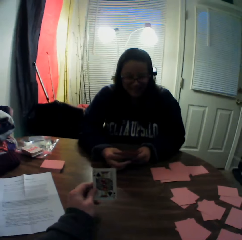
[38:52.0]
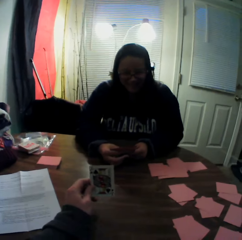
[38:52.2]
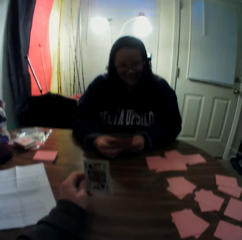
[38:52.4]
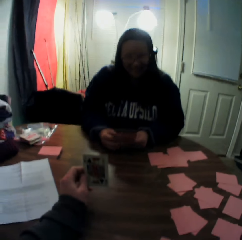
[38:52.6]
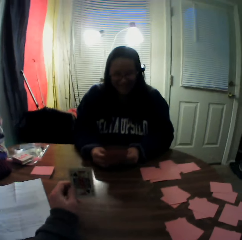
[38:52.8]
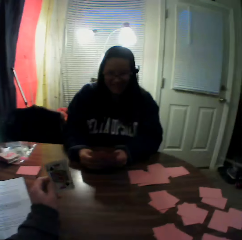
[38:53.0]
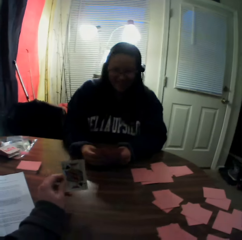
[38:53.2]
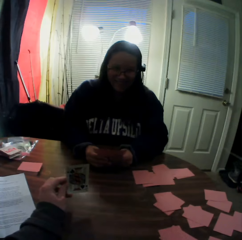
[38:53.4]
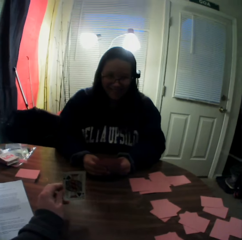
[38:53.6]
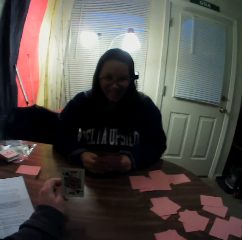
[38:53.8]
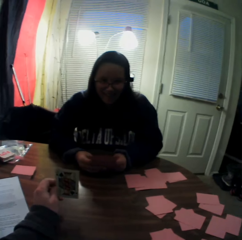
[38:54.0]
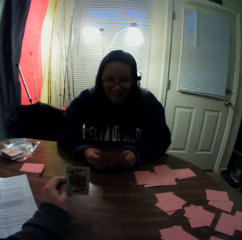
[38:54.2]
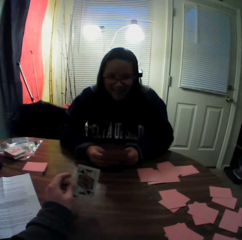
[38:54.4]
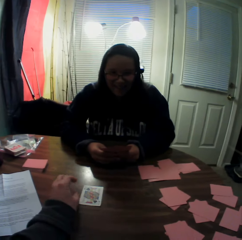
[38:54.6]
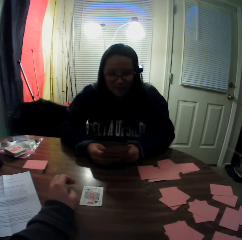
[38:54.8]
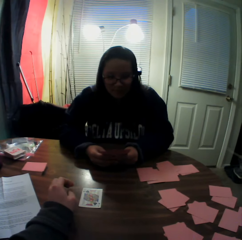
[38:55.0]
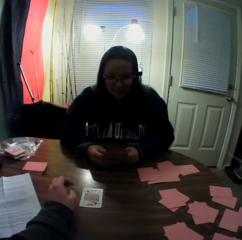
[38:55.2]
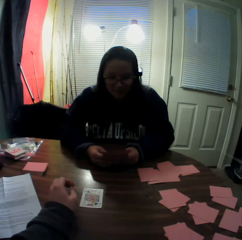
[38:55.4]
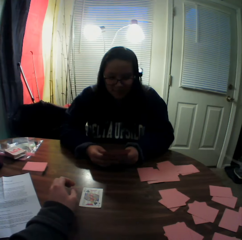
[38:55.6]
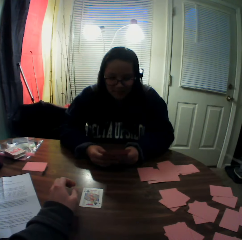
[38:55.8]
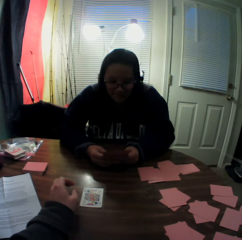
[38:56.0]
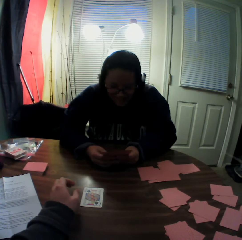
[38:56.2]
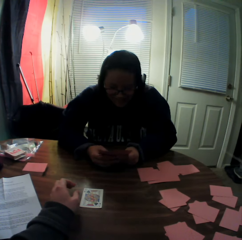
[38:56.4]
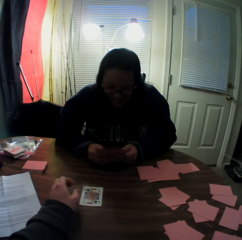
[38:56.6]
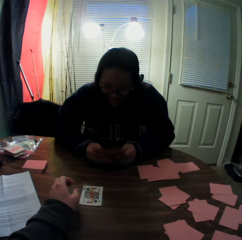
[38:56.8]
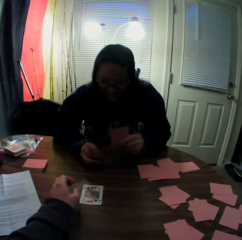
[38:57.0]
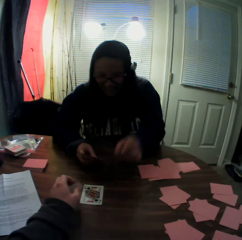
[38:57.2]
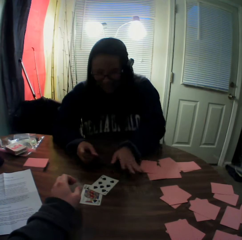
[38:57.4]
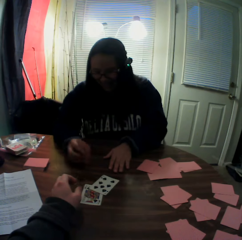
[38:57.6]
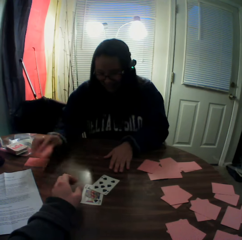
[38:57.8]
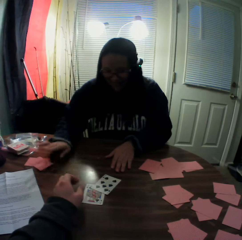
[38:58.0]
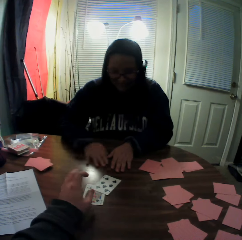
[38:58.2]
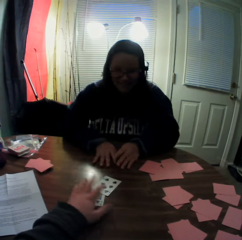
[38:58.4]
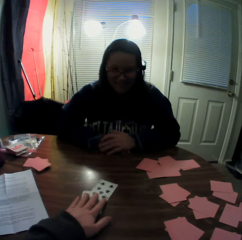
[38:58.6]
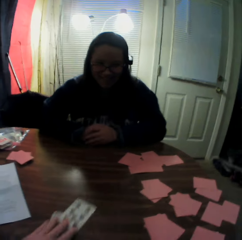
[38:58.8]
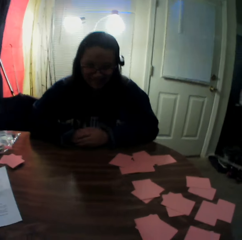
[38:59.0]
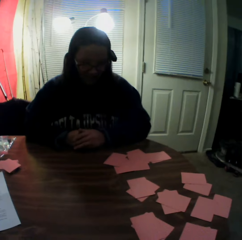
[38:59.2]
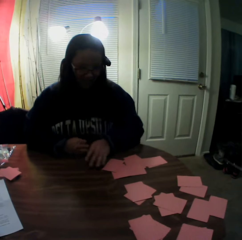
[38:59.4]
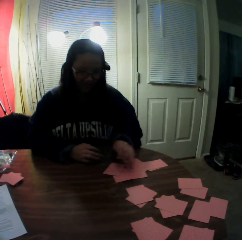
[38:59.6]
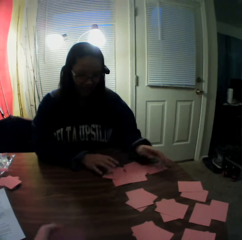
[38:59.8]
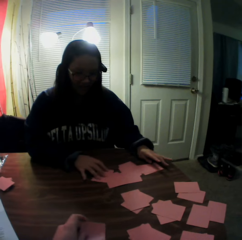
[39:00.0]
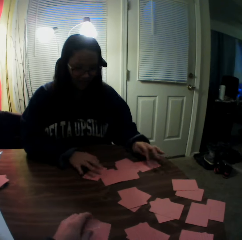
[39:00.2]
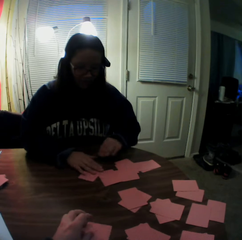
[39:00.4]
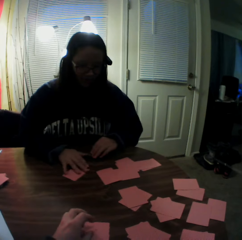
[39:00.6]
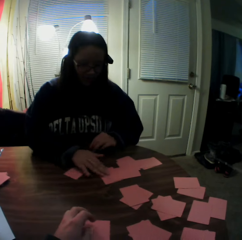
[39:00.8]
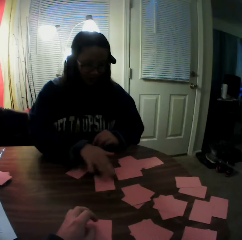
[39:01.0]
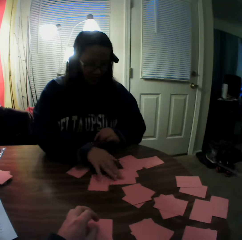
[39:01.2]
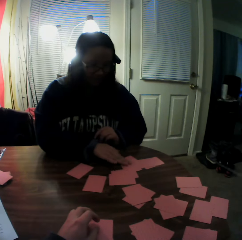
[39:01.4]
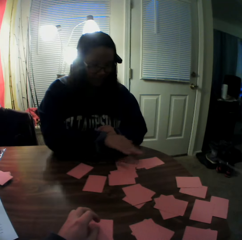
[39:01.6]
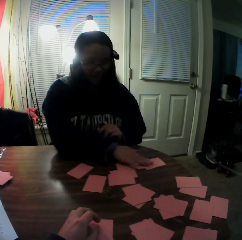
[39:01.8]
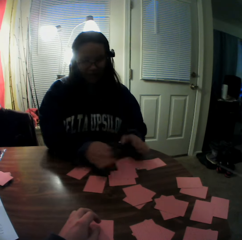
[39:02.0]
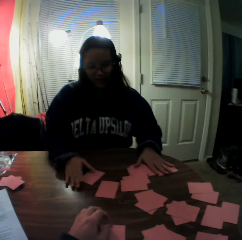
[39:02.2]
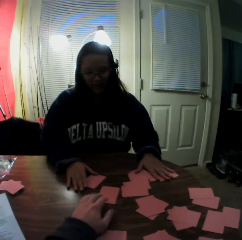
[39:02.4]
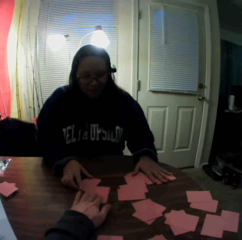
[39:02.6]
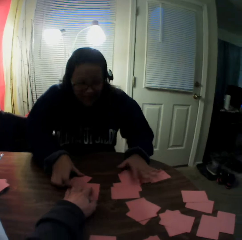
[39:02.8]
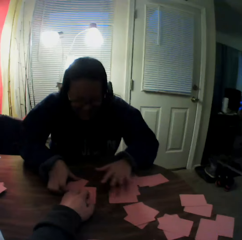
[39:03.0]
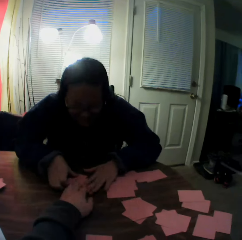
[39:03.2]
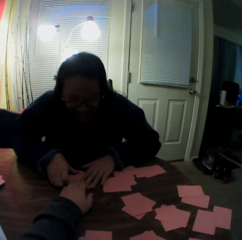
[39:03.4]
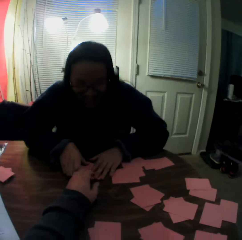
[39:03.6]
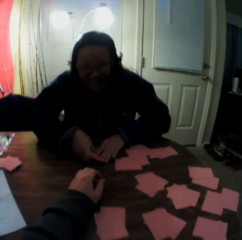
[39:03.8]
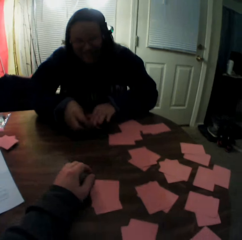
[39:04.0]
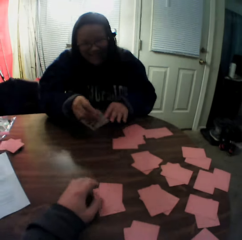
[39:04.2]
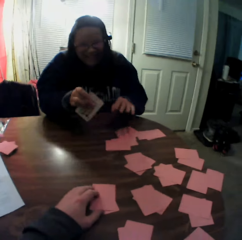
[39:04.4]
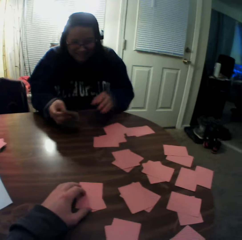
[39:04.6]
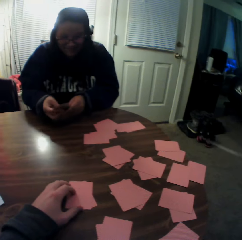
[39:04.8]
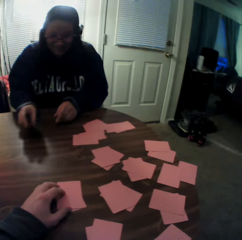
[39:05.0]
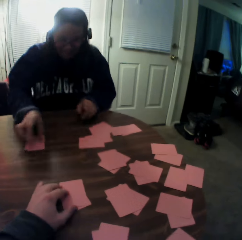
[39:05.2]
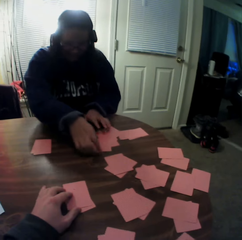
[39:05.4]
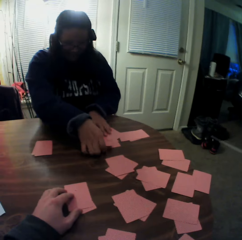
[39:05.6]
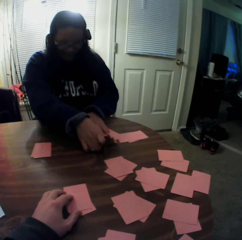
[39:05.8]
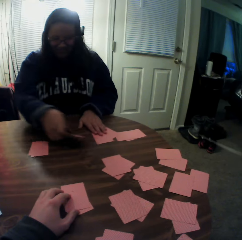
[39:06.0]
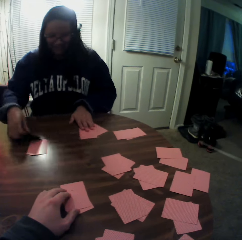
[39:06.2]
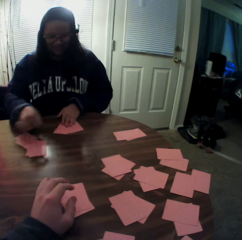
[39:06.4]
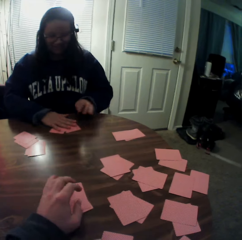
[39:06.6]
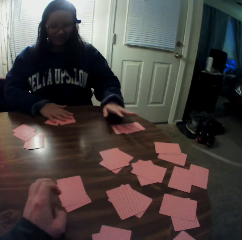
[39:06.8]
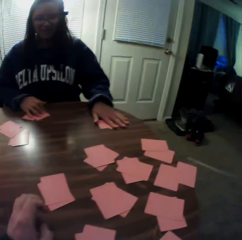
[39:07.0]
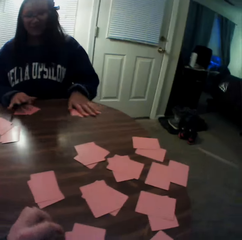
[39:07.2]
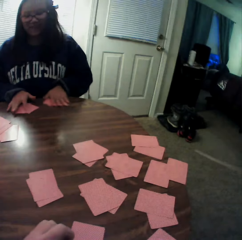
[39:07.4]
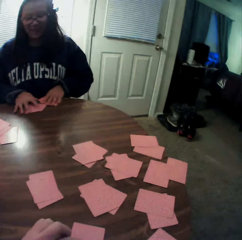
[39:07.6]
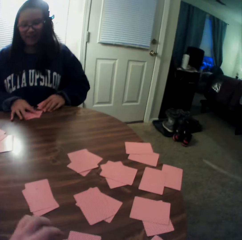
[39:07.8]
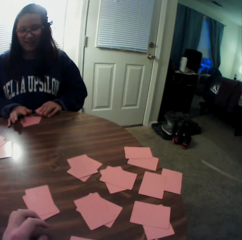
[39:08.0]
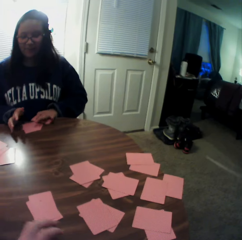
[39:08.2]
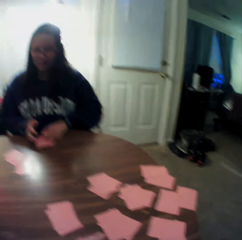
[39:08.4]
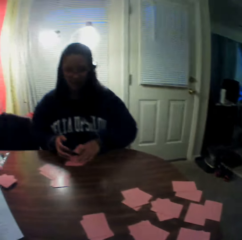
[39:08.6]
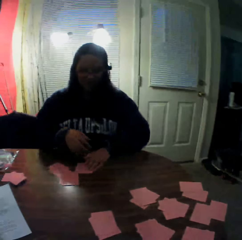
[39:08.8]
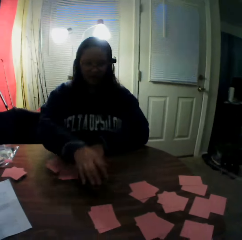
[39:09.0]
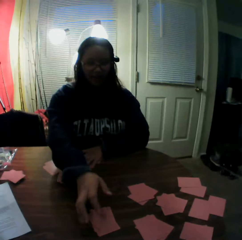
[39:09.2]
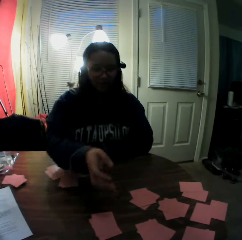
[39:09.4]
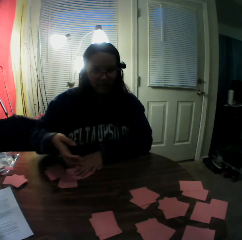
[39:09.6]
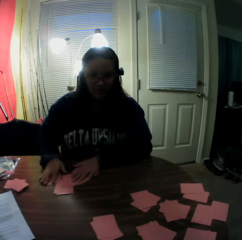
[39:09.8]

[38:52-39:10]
The camera wearer puts a playing card on the table with his left hand. A woman picks a card from the stack of cards in her hands with her right hand. She puts the playing card on the table and places a card onto the stack of cards on the table. The camera wearer slides the playing cards on the table, packs the stack of cards on the table with his left hand, and puts the playing cards on the table. The woman moves the playing cards on the table. The camera wearer moves a playing card on the table and touches a card on the table with his left hand. The woman packs a stack of cards on the table with both hands and picks playing cards from the table. The camera wearer moves the playing card on the table and touches the card on the table with his left hand. The woman puts the playing cards on the table, packs the stack of cards on the table with her right hand, picks playing cards from the table, puts the playing cards on the table, moves the stack of cards on the table with her right hand, and moves the stack of cards on the table with her left hand.

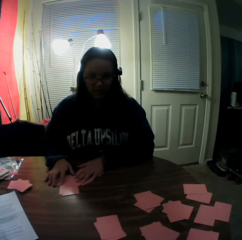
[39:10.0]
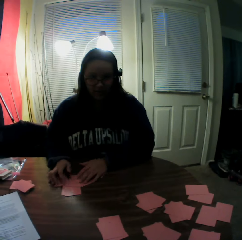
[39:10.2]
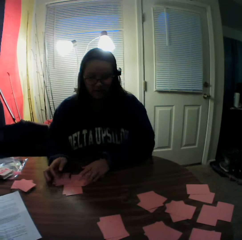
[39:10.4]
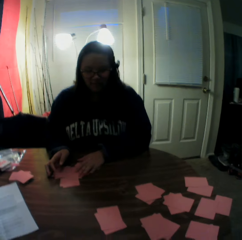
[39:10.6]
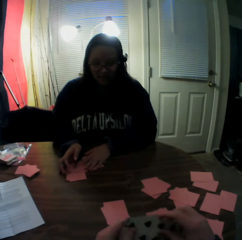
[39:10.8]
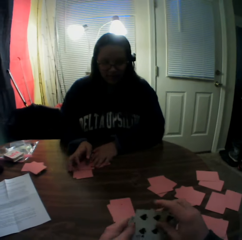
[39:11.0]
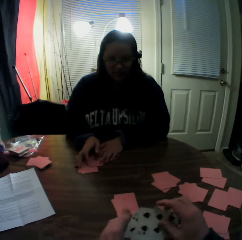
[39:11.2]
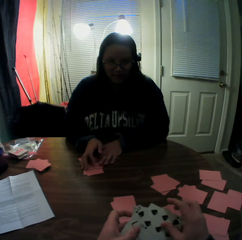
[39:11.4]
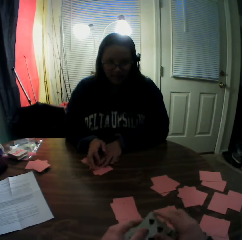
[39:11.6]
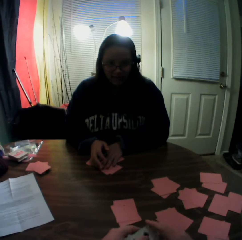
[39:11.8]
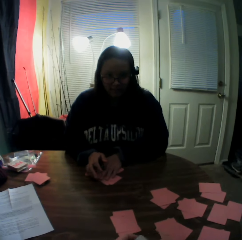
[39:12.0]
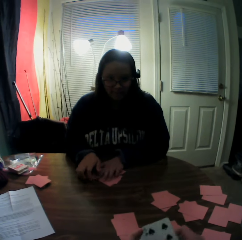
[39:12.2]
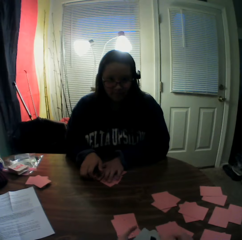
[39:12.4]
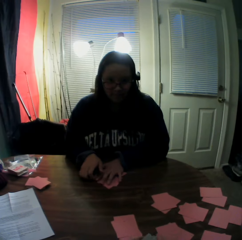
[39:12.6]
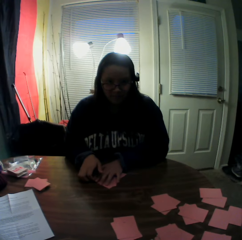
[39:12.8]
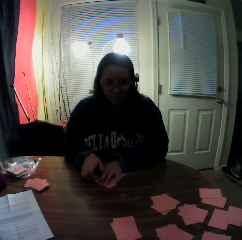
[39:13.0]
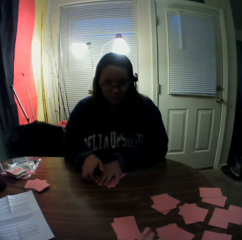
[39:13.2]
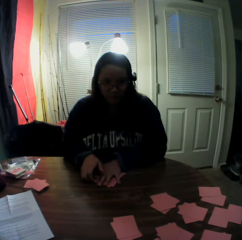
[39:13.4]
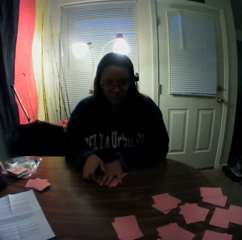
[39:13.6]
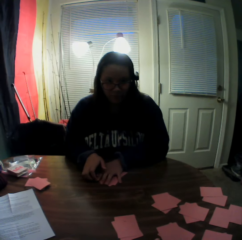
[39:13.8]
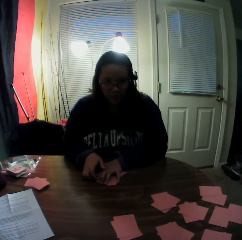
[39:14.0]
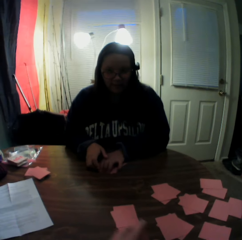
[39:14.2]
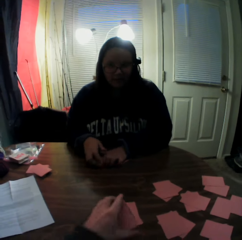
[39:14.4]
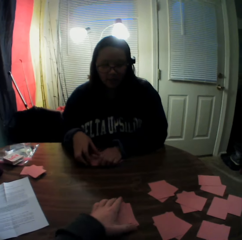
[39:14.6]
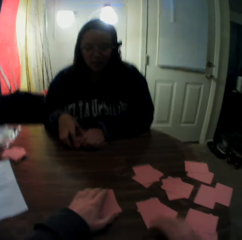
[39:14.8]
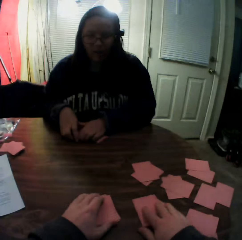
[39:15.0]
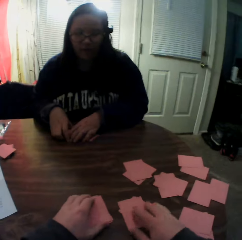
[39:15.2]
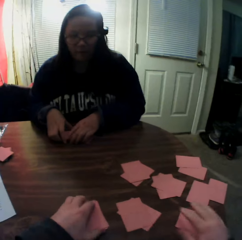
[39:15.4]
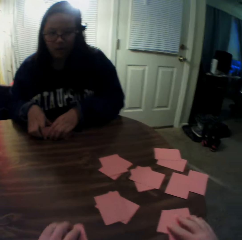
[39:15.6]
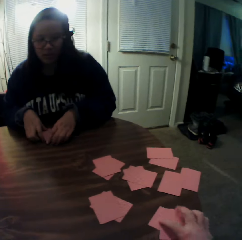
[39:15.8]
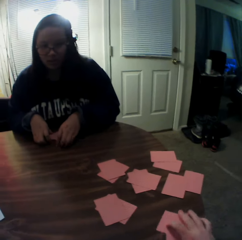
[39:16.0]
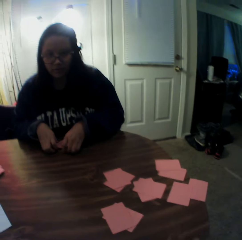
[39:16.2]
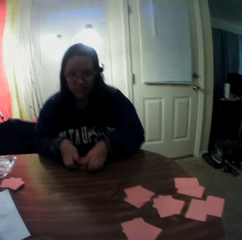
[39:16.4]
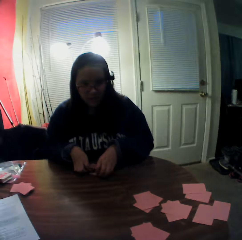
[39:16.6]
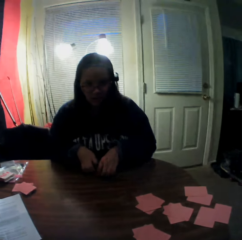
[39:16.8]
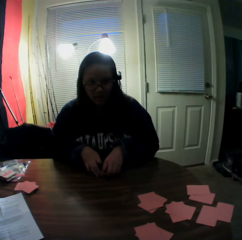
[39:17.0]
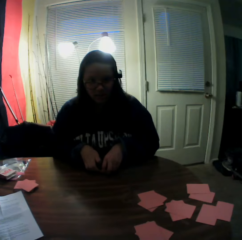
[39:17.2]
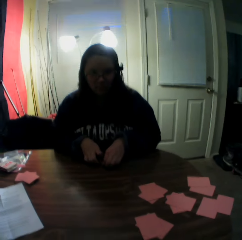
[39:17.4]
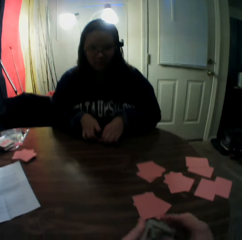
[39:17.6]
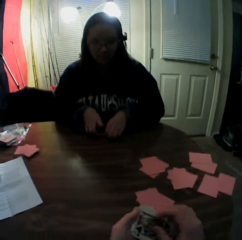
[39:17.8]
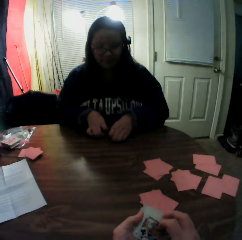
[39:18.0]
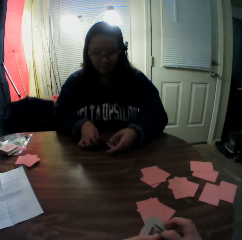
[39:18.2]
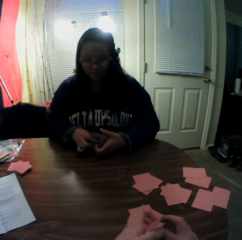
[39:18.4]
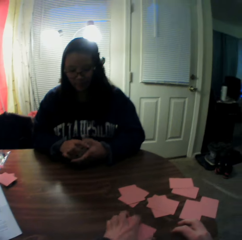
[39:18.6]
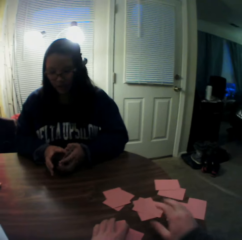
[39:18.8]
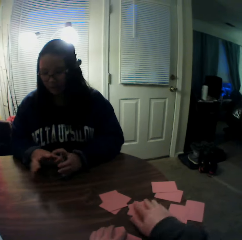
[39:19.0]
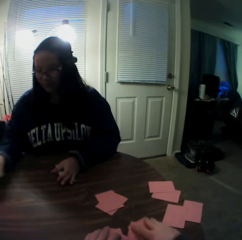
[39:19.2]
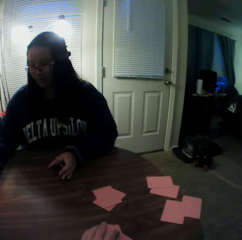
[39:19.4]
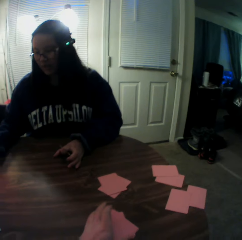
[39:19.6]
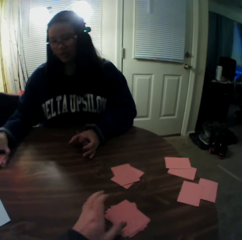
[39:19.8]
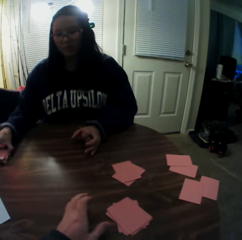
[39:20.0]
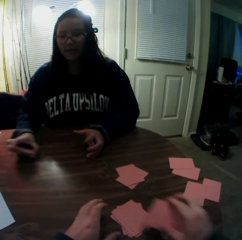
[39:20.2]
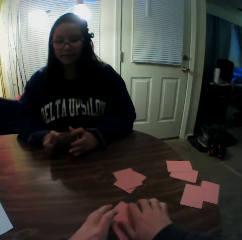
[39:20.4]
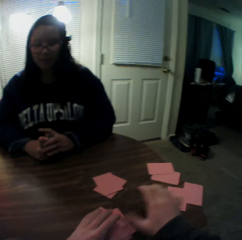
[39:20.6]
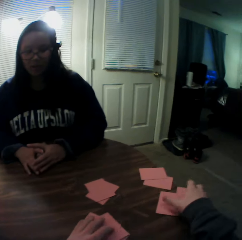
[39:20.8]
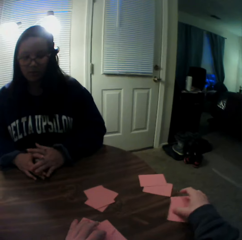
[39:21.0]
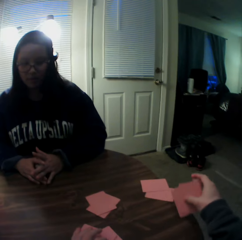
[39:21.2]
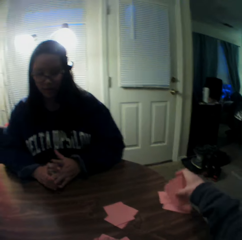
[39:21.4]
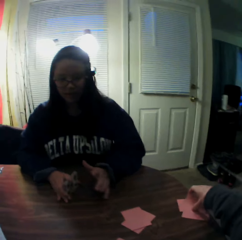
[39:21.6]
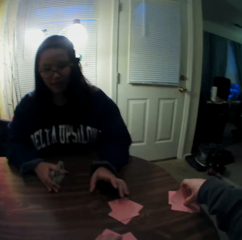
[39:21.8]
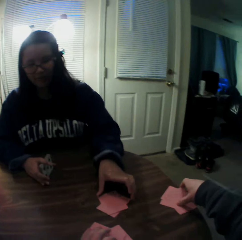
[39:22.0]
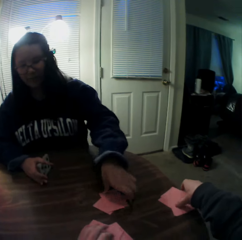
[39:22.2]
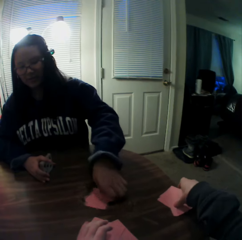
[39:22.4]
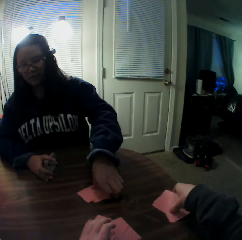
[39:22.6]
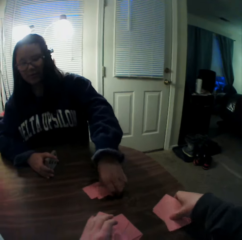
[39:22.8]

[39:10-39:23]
The camera wearer holds the playing cards and flips through a stack of cards in his hands. A woman gathers the stack of cards in her hands. The camera wearer puts a playing card on the table, slides the playing cards on the table, and packs the stack of cards on the table with both hands. He slides the playing cards on the table again. He holds the playing cards. The woman picks playing cards from the table. The camera wearer puts the playing cards on the table and slides the playing cards on the table. The woman packs the stack of cards on the table with her right hand and picks playing cards from the table. The camera wearer puts the playing cards on the table, packs the stack of cards on the table with both hands, and picks the playing cards from the table. He picks the playing cards from the table again. The woman packs the stack of cards on the table with her left hand and picks playing cards from the table.
